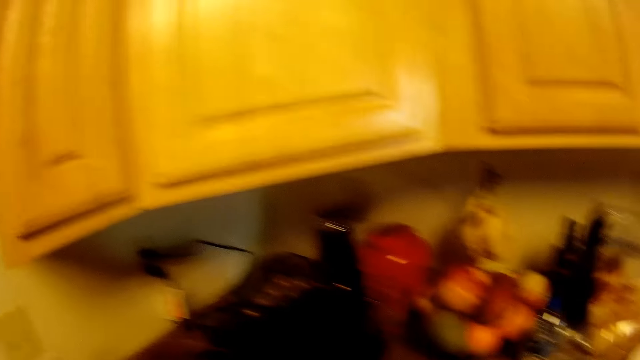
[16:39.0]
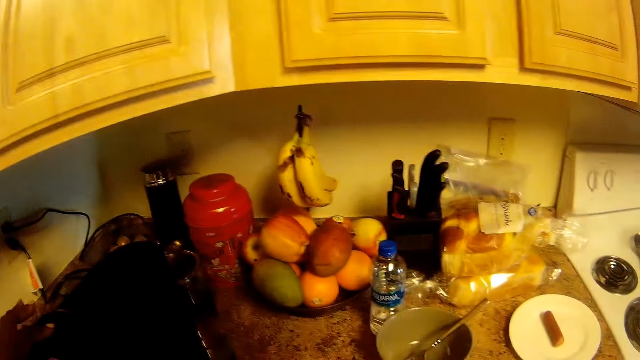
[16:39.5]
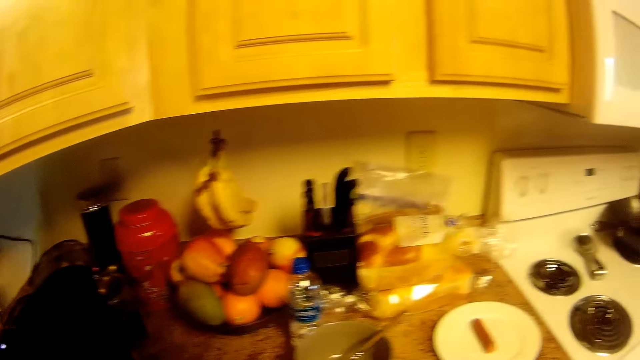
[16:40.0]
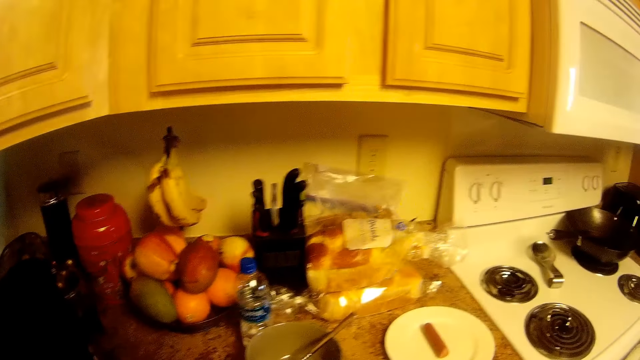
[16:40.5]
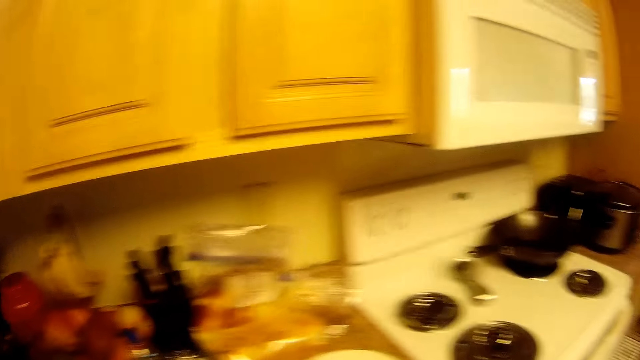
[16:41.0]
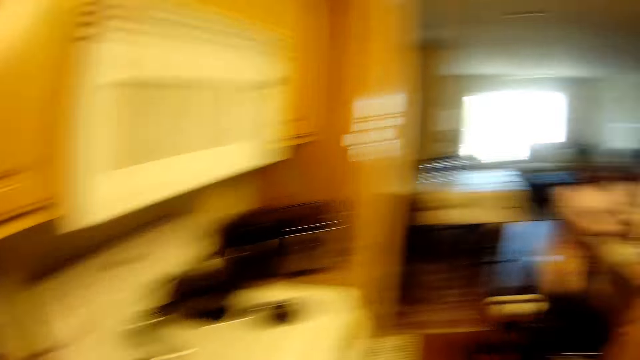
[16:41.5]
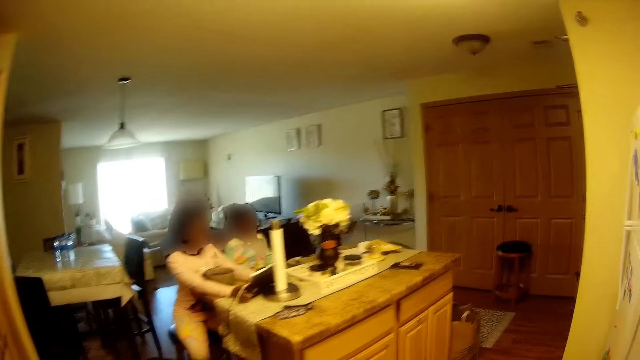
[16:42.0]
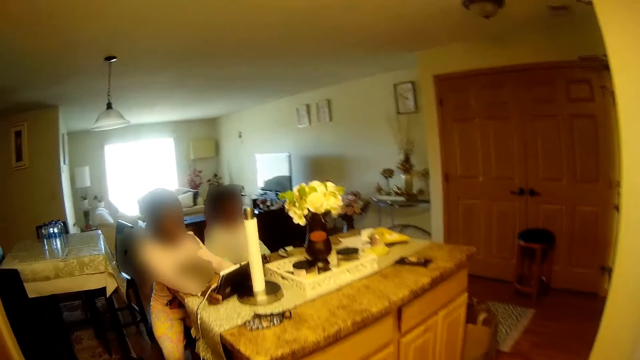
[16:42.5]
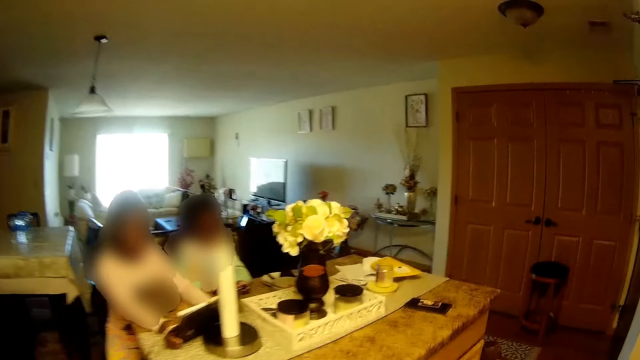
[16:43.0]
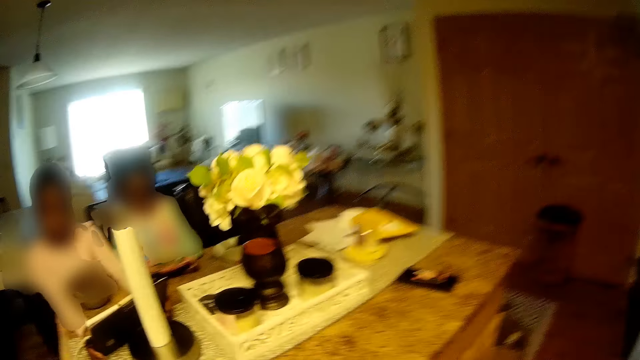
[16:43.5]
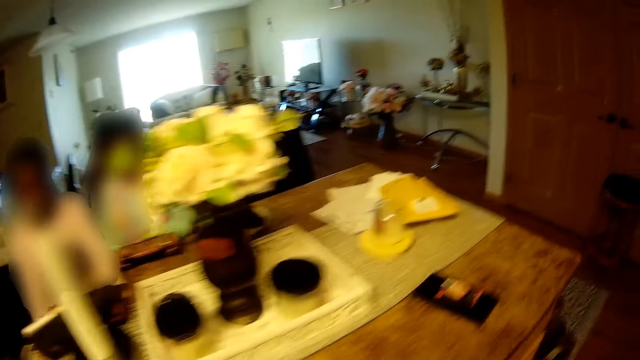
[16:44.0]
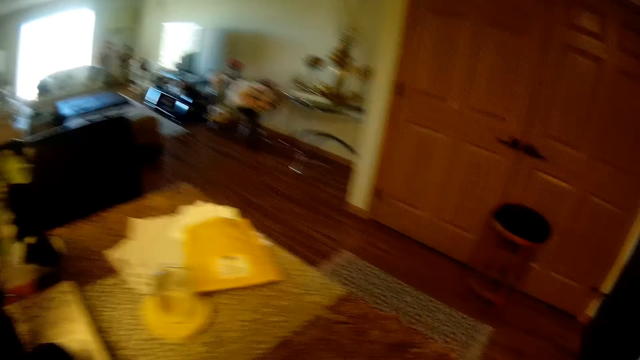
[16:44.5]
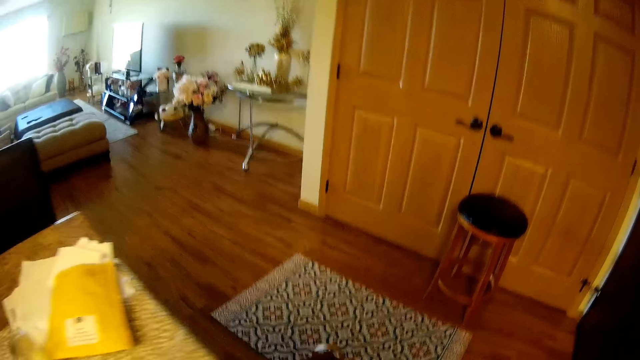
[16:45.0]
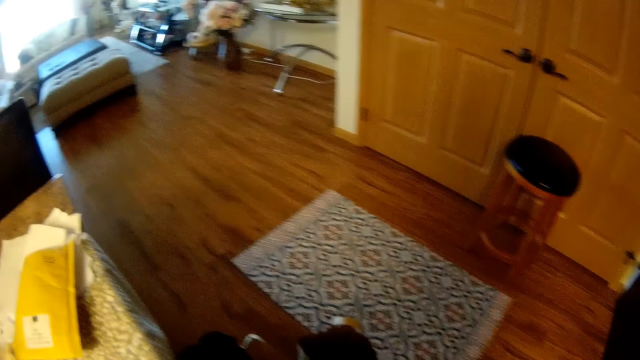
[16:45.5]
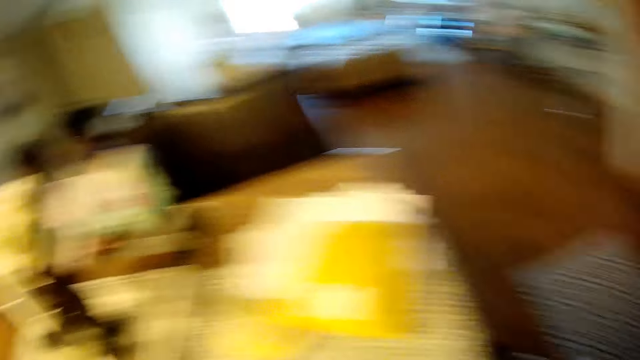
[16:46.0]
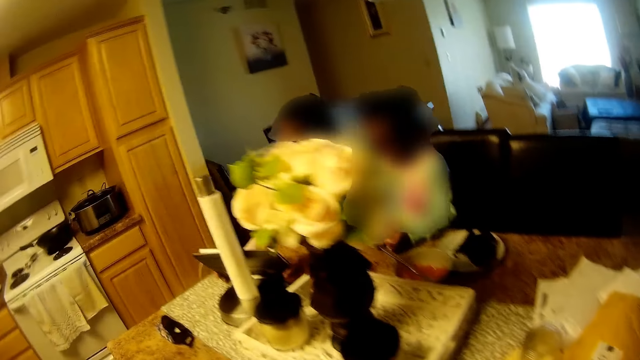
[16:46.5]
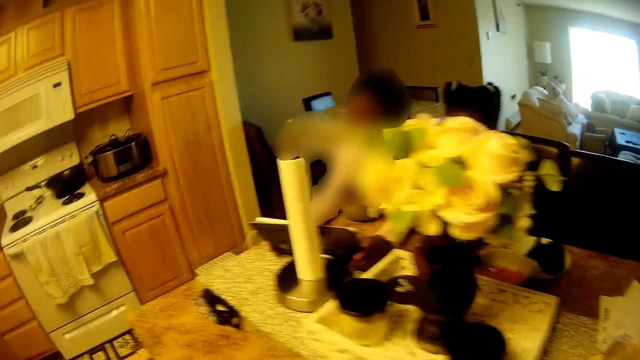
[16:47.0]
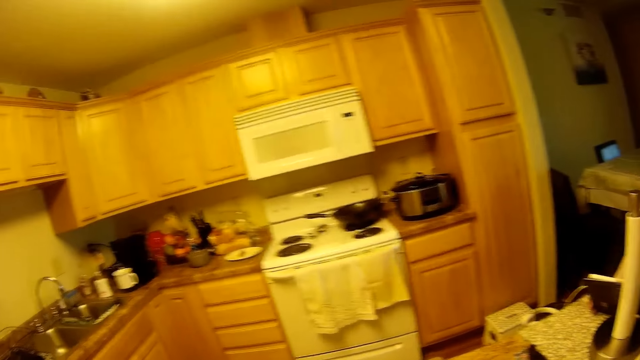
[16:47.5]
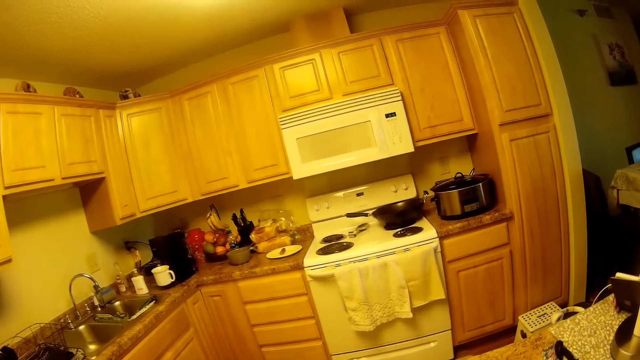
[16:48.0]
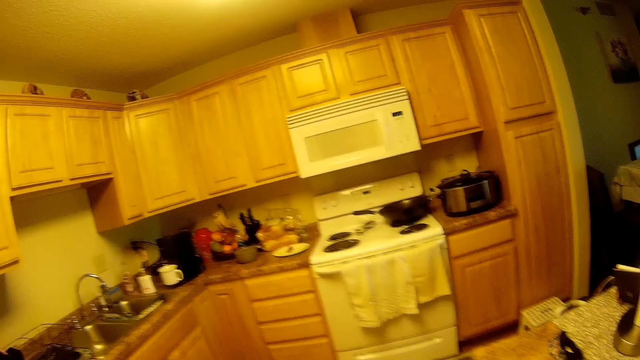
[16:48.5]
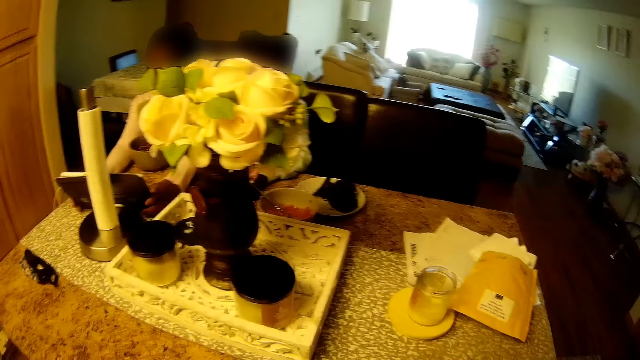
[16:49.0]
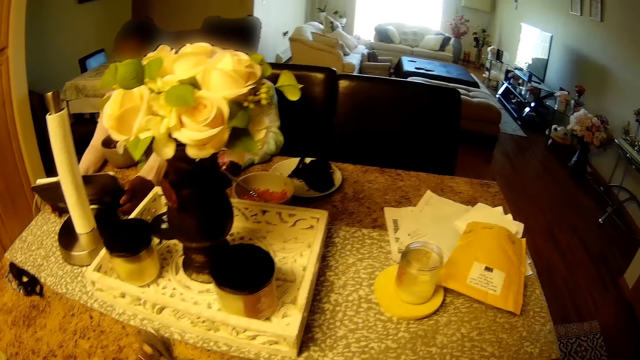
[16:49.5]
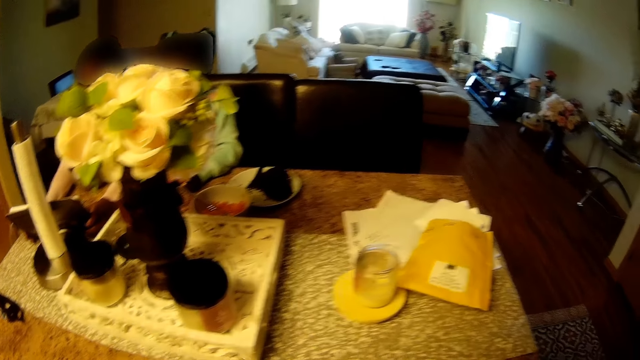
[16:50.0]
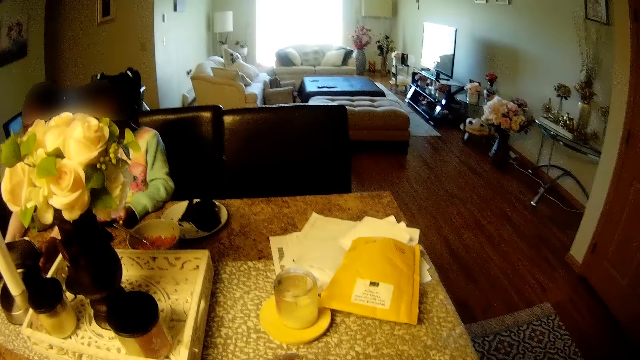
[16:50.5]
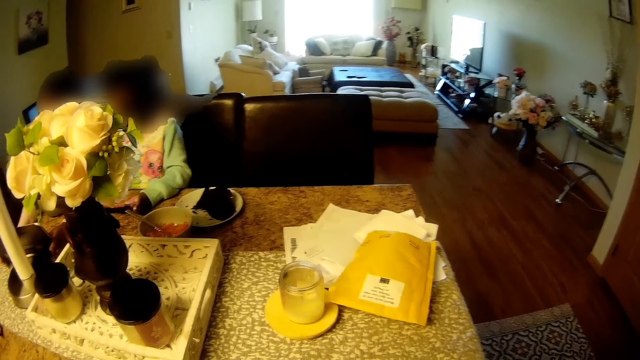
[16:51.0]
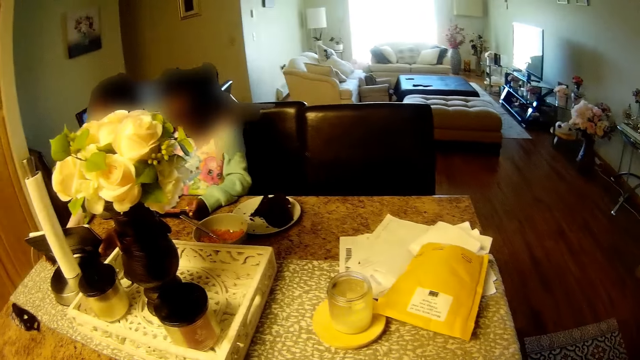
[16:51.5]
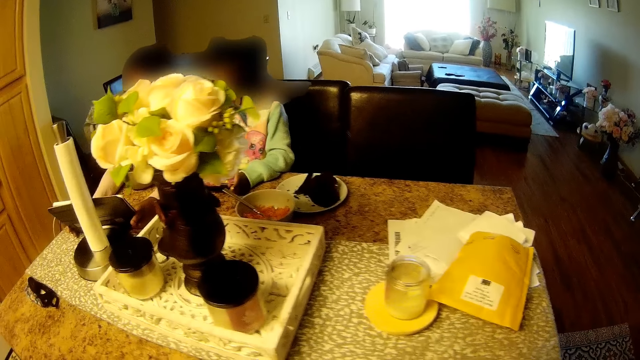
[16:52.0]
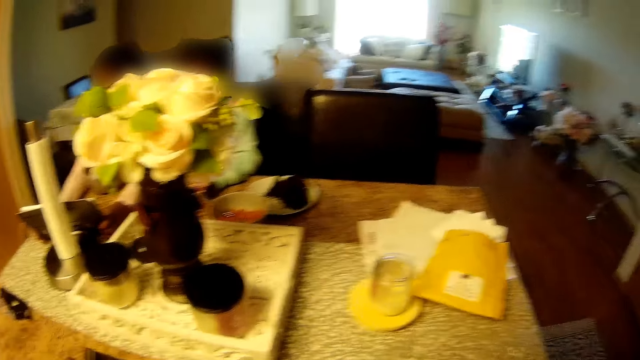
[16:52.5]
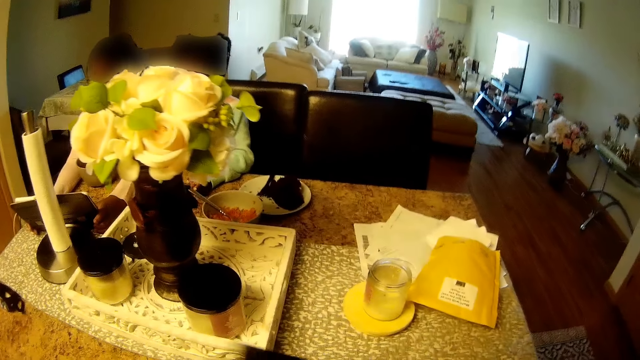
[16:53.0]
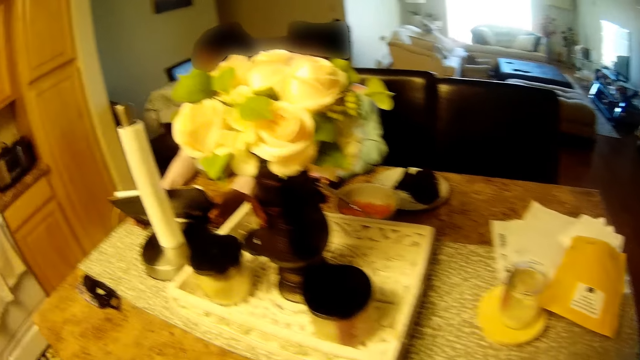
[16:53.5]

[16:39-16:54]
The camera wearer moves around. A girl holds a tablet with both hands. Another girl operates a cellphone with both hands. The camera wearer cleans a table with a cloth in her left hand.

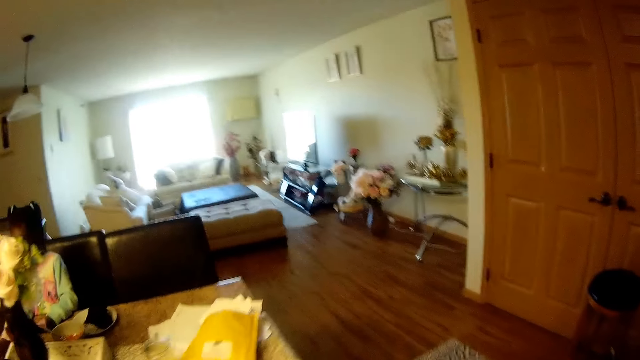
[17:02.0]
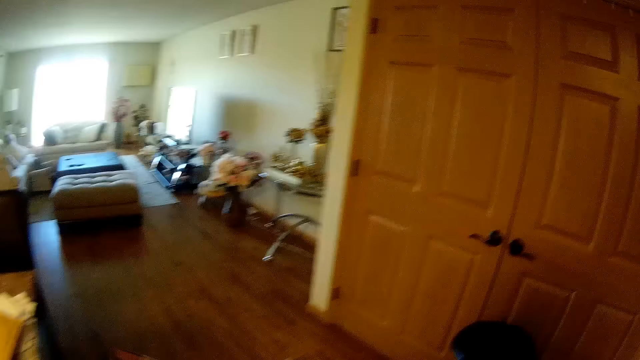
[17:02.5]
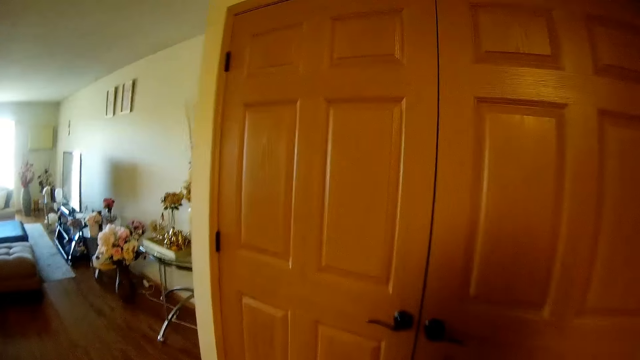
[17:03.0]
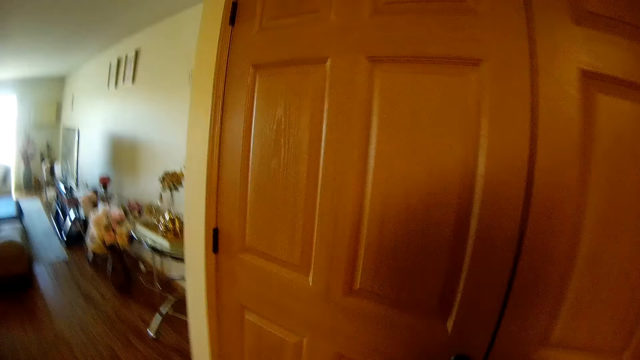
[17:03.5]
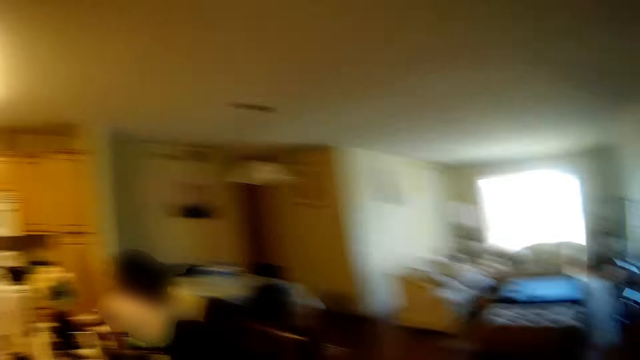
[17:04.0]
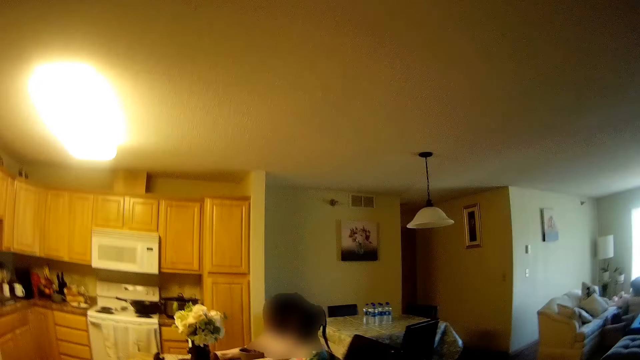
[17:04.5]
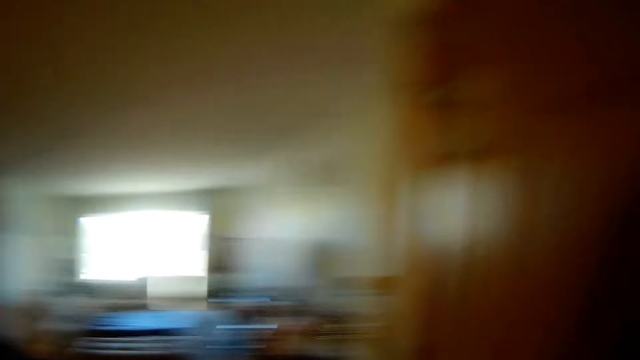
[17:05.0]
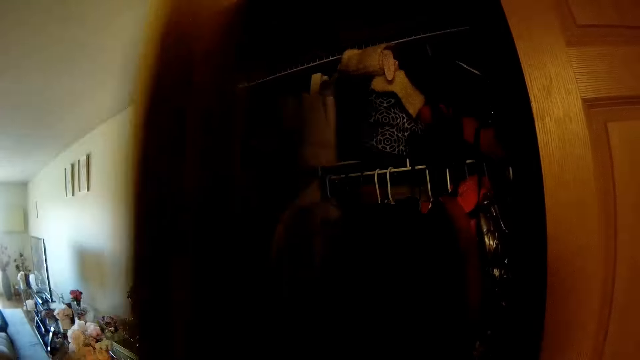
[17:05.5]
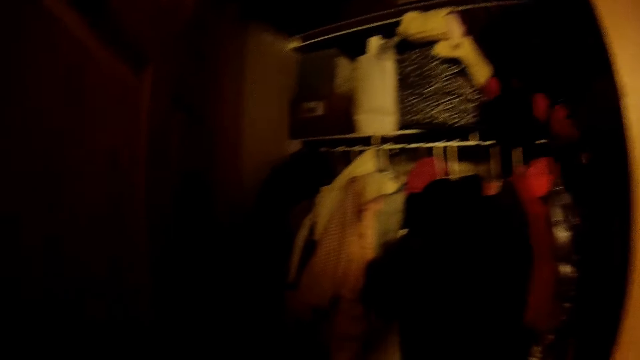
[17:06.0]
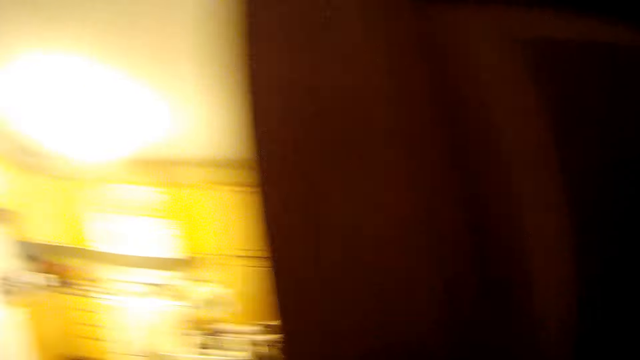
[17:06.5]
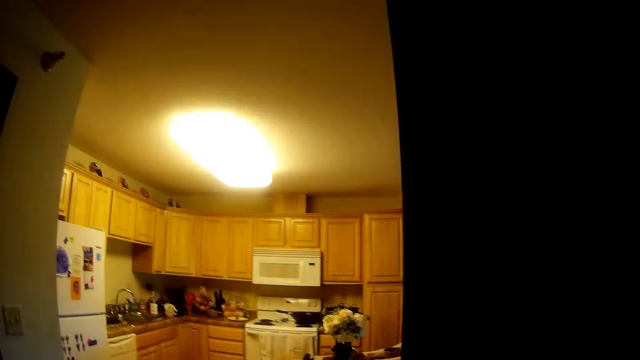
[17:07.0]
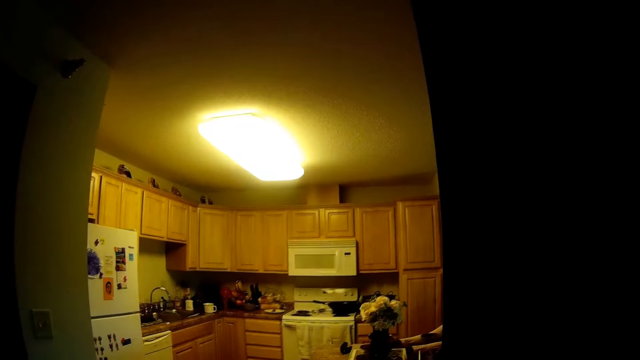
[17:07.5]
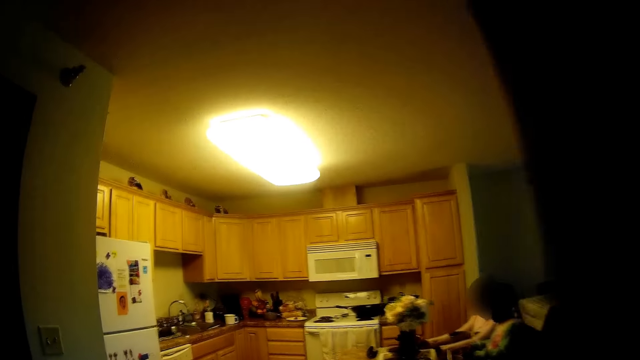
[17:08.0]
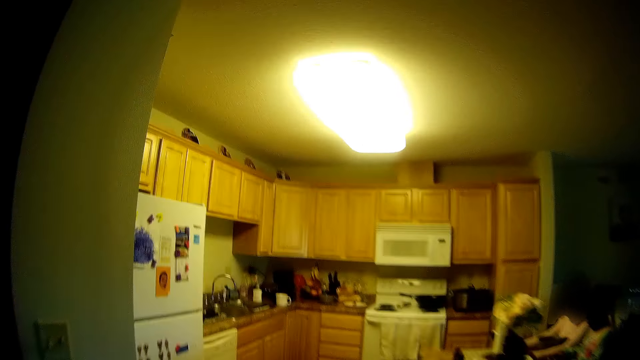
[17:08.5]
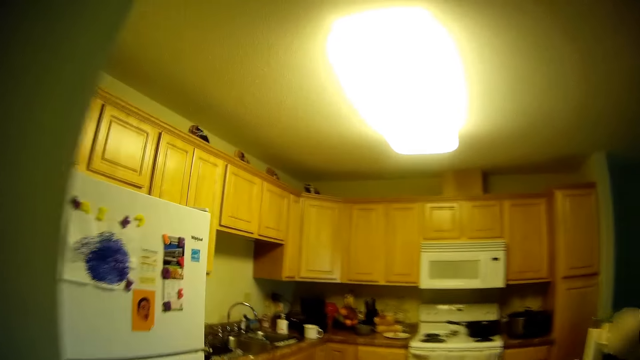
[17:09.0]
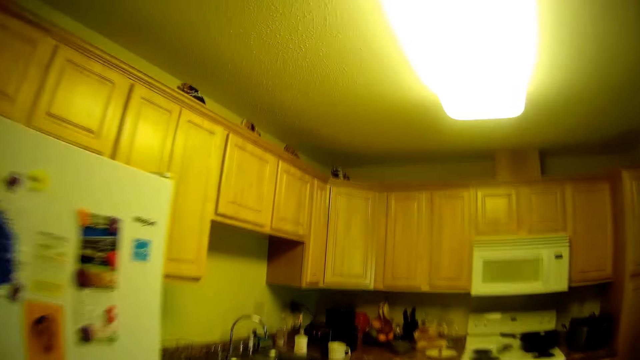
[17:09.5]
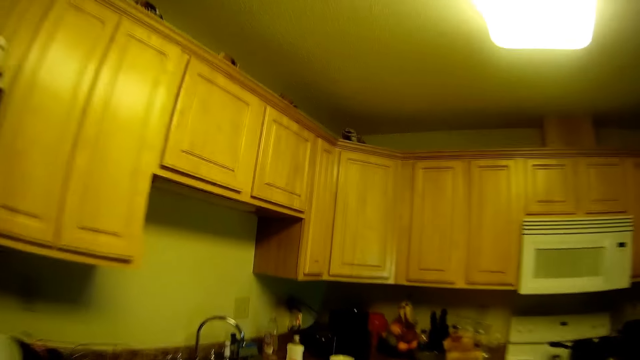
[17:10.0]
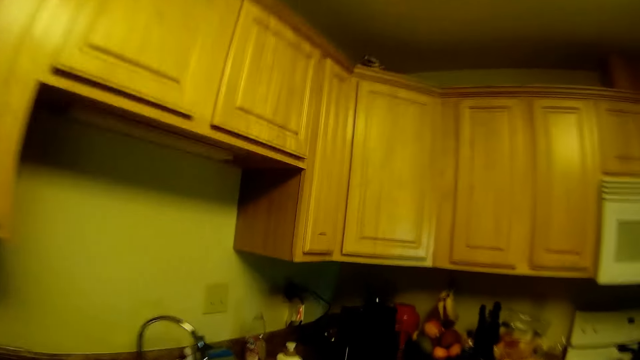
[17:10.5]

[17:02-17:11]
The camera wearer walks out of the kitchen. She opens the wardrobe door with her left hand. She interacts with the girl. She walks into the kitchen.
